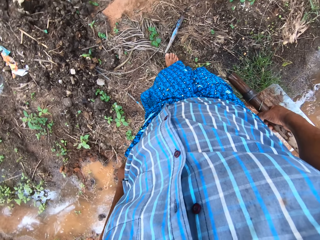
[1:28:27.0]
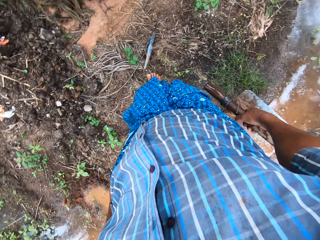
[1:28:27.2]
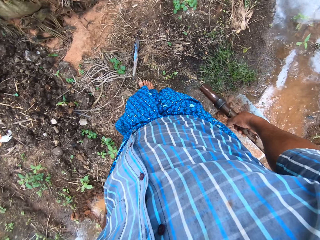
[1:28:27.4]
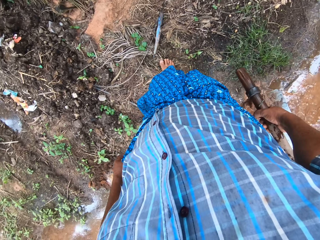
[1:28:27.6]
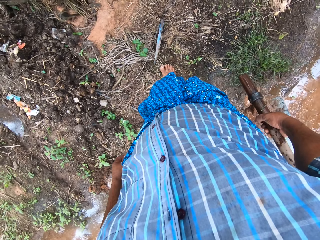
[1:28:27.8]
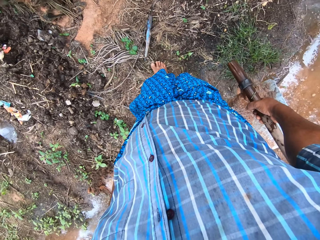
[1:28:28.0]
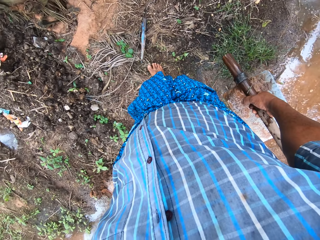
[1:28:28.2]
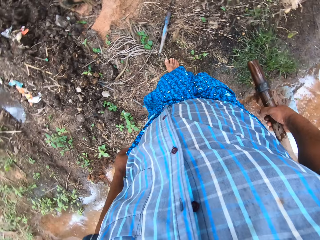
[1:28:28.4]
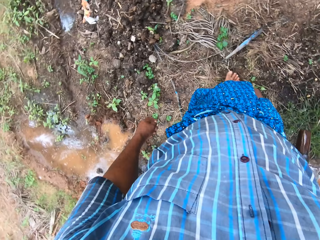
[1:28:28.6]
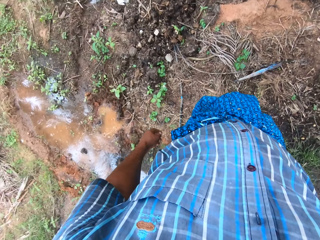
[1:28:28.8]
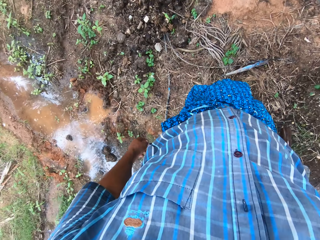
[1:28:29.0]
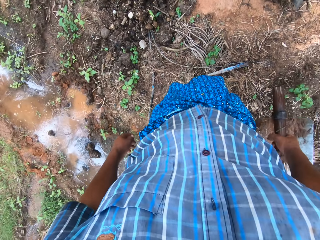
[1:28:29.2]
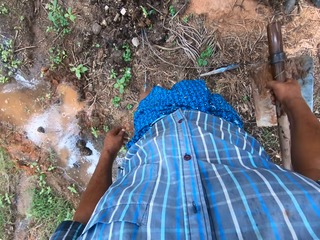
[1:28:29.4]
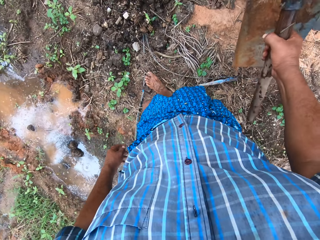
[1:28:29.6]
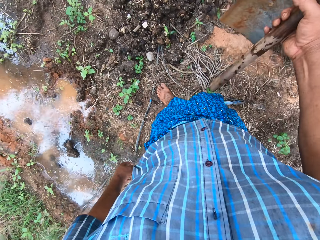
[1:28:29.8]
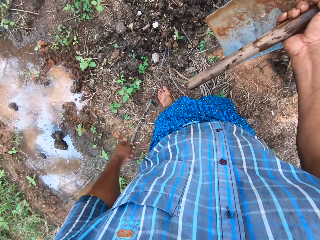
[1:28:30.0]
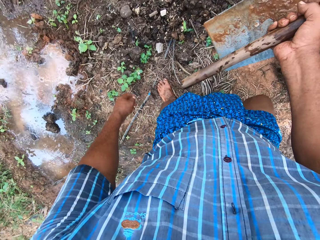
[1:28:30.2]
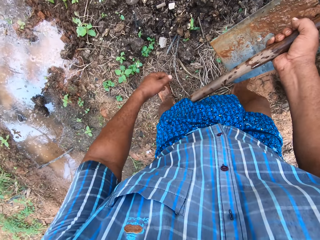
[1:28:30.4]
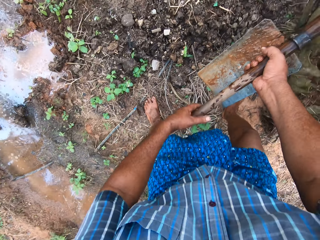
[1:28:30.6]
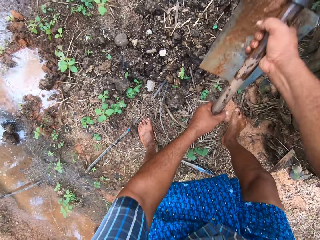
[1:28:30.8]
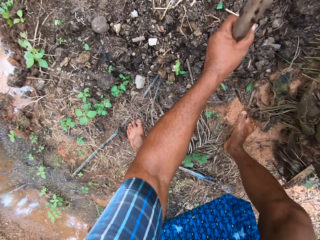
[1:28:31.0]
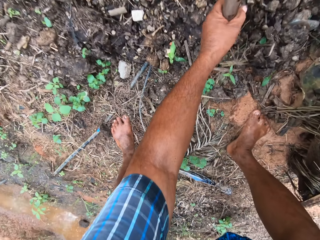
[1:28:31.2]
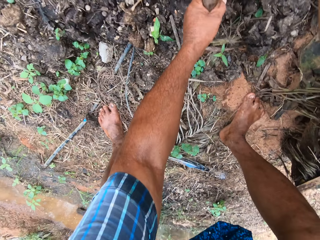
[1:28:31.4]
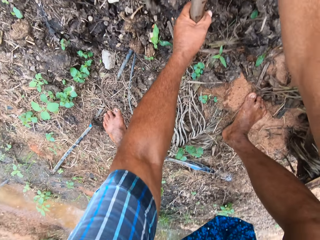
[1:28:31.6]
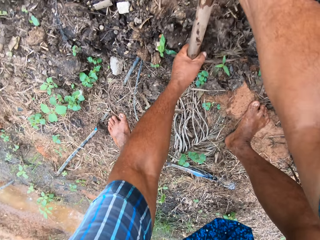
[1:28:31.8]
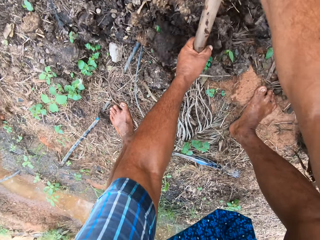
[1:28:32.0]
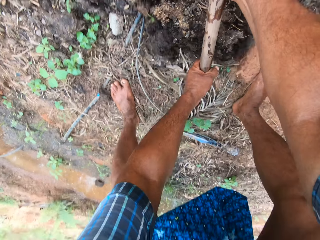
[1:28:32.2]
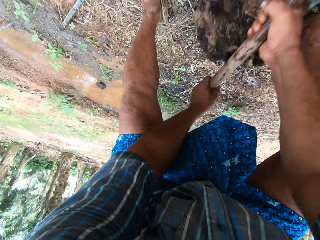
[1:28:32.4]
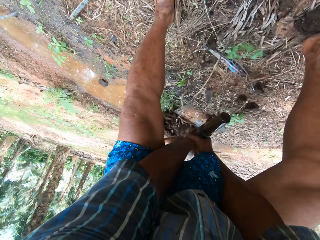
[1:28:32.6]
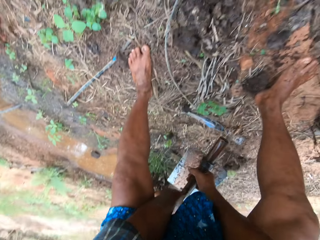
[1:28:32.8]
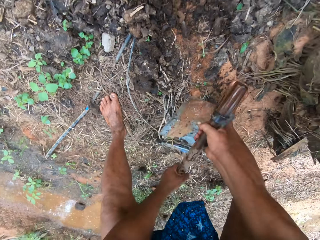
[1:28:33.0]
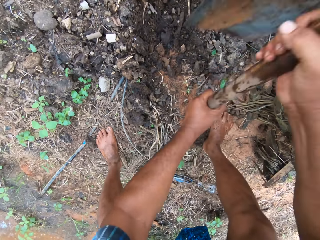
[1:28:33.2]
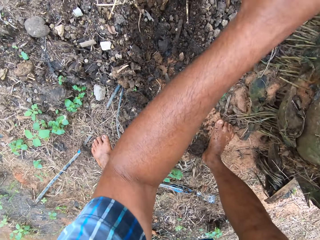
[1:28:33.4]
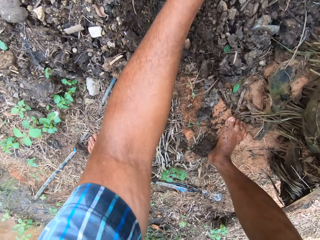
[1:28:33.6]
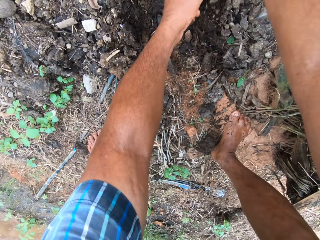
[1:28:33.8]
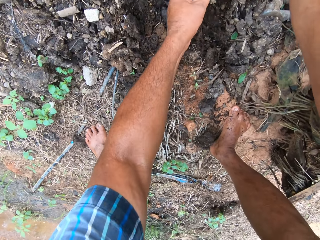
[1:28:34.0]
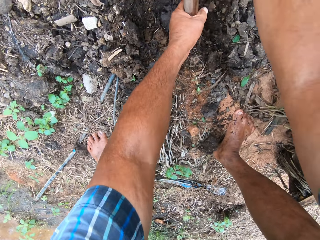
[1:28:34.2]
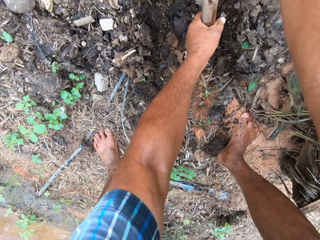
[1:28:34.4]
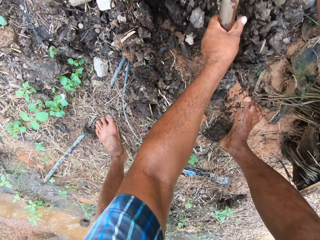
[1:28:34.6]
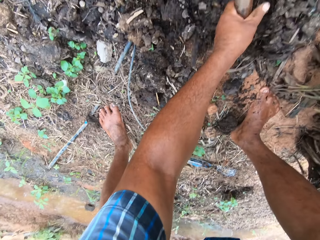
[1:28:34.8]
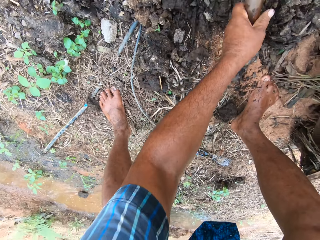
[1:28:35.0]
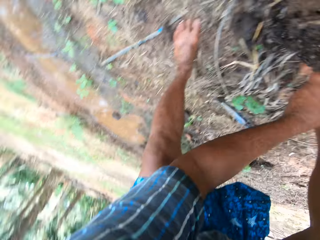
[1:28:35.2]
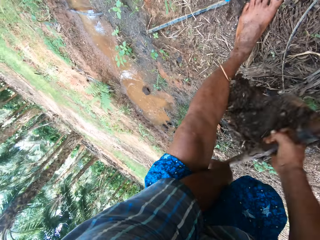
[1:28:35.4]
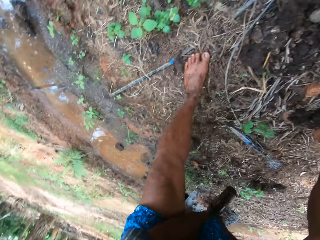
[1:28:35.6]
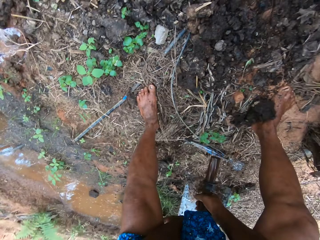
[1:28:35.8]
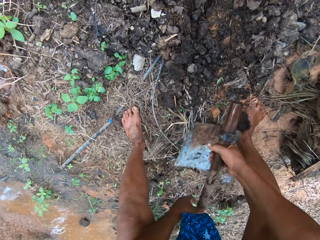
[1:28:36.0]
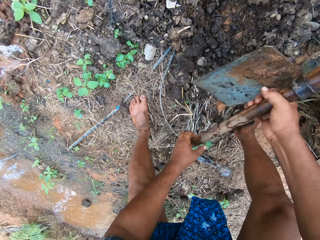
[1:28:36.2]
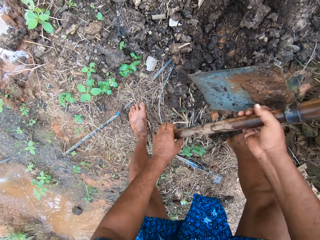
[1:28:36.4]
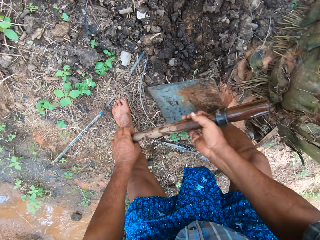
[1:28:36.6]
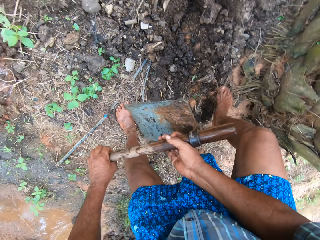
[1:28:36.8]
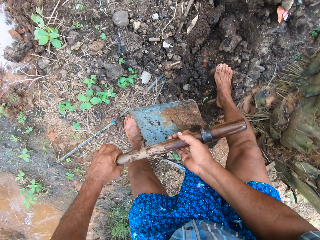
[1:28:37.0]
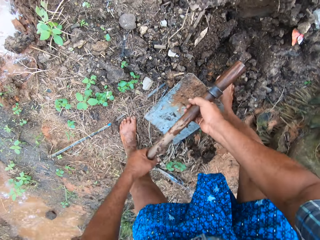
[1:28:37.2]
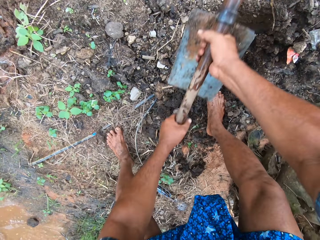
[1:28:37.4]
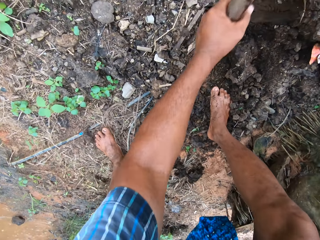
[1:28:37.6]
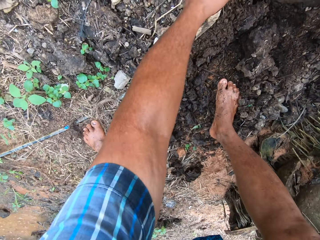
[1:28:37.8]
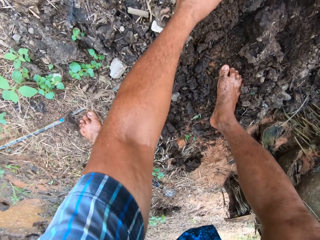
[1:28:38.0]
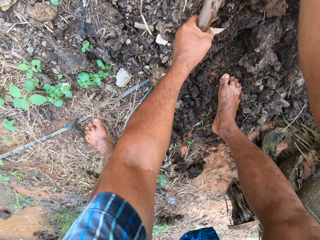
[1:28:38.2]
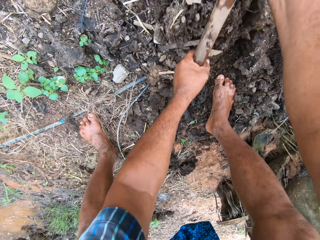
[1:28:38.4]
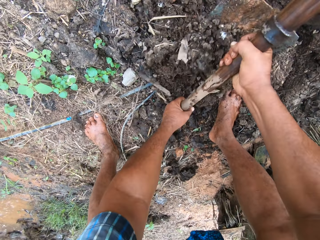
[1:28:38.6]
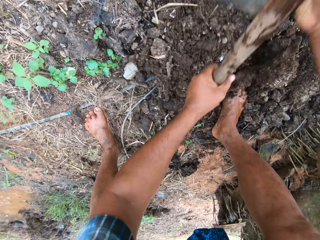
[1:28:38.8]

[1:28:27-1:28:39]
The camera wearer looks around the field work area. They hold the digging hoe with both hands. They pack sand to the field stream with the digging hoe. They dig a hole. They take a step forward on the sand. They dig the ground with the digging hoe.

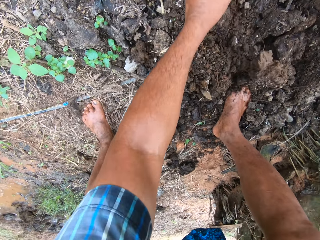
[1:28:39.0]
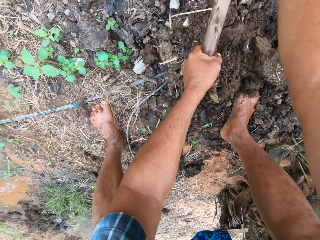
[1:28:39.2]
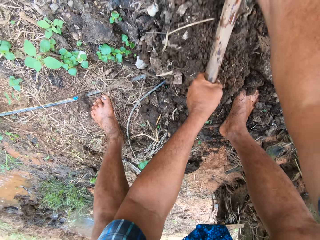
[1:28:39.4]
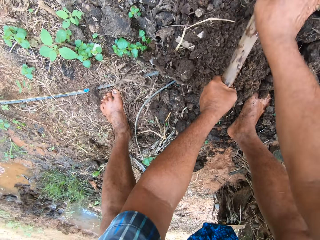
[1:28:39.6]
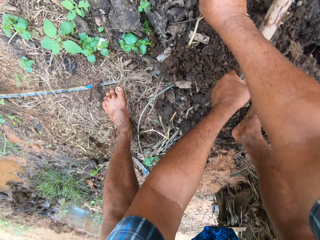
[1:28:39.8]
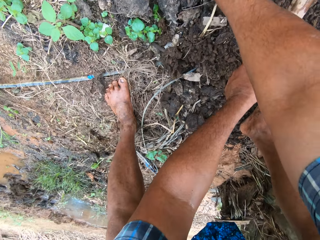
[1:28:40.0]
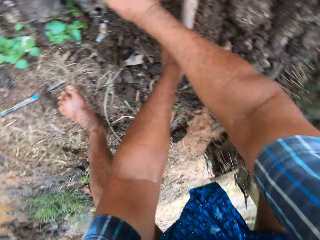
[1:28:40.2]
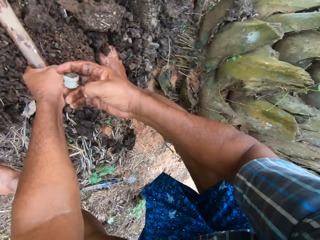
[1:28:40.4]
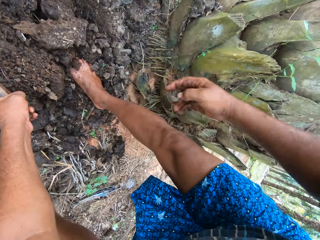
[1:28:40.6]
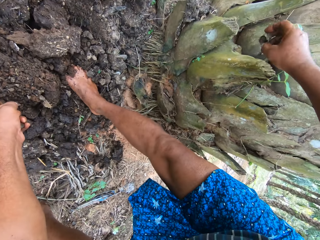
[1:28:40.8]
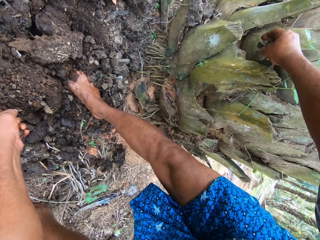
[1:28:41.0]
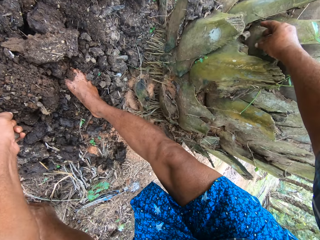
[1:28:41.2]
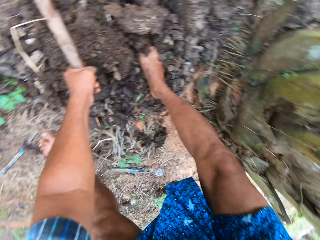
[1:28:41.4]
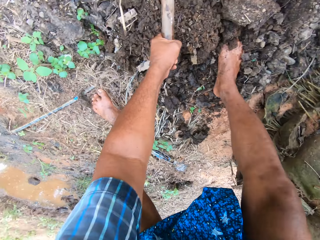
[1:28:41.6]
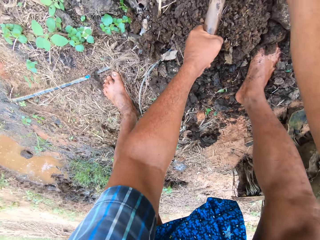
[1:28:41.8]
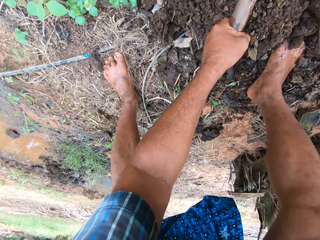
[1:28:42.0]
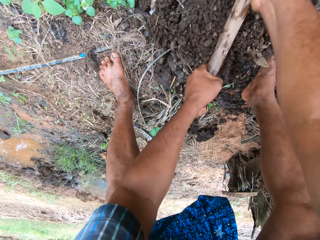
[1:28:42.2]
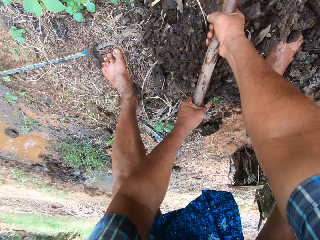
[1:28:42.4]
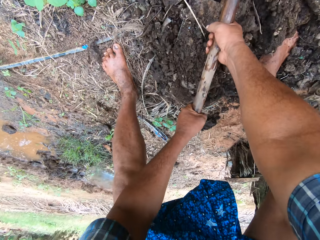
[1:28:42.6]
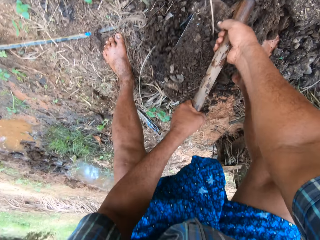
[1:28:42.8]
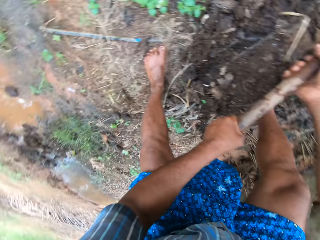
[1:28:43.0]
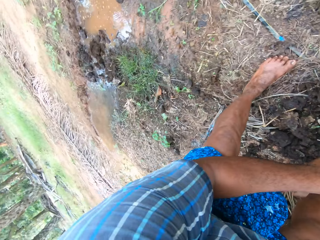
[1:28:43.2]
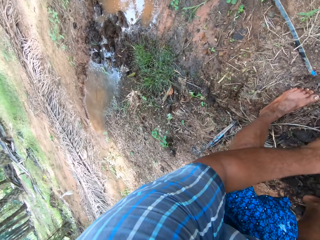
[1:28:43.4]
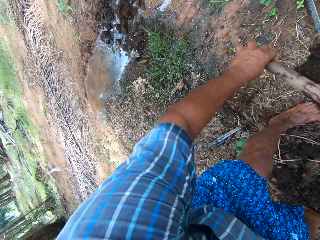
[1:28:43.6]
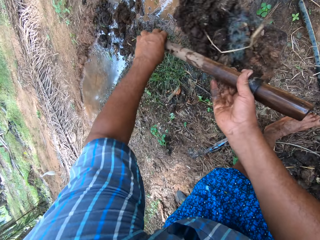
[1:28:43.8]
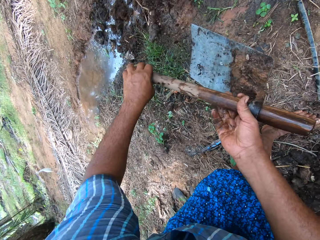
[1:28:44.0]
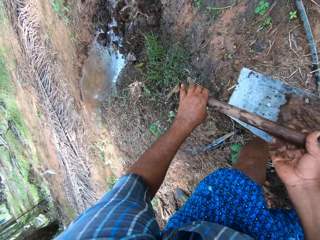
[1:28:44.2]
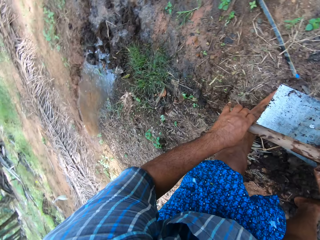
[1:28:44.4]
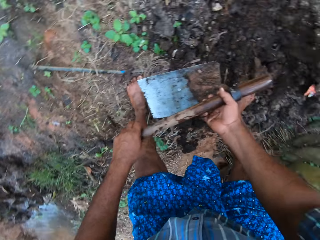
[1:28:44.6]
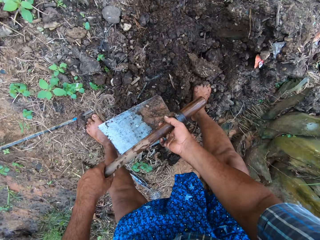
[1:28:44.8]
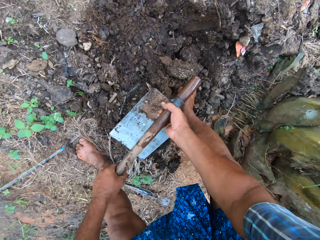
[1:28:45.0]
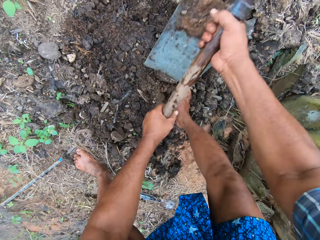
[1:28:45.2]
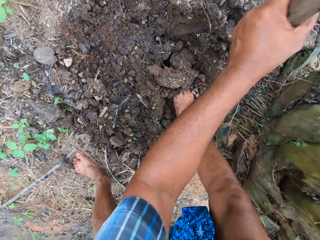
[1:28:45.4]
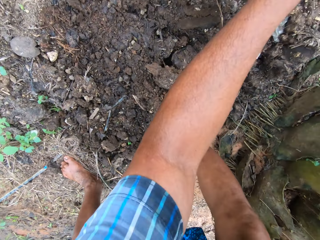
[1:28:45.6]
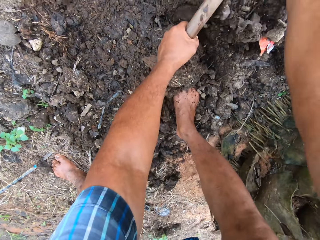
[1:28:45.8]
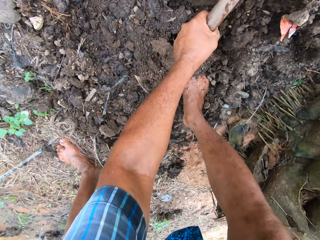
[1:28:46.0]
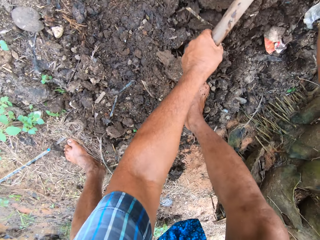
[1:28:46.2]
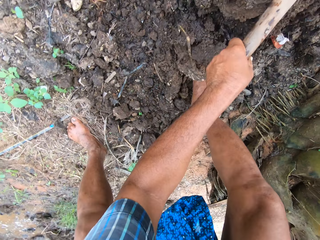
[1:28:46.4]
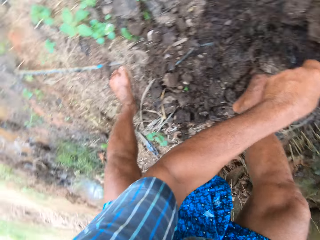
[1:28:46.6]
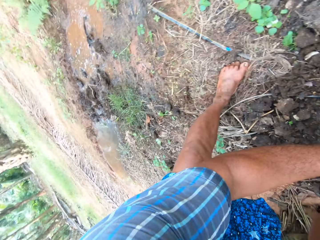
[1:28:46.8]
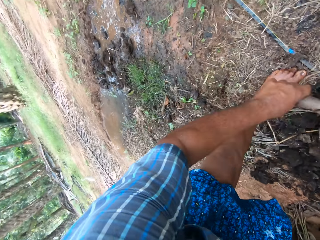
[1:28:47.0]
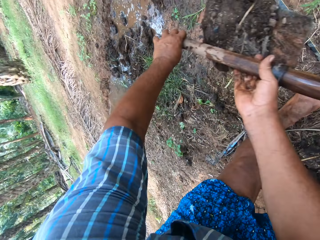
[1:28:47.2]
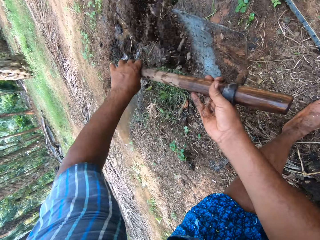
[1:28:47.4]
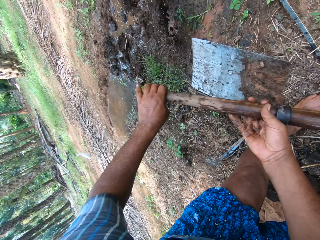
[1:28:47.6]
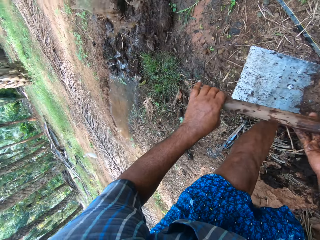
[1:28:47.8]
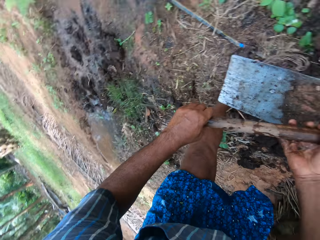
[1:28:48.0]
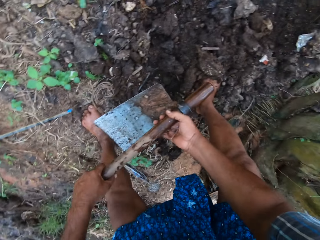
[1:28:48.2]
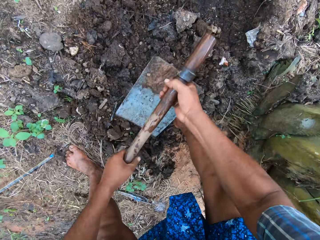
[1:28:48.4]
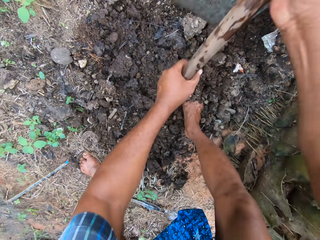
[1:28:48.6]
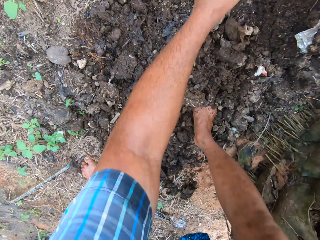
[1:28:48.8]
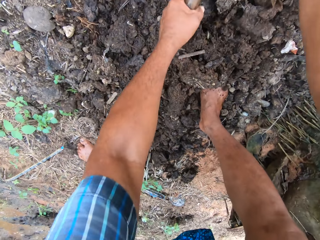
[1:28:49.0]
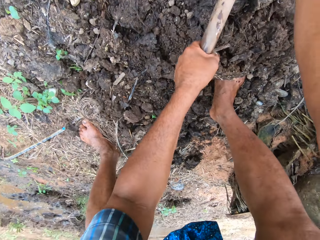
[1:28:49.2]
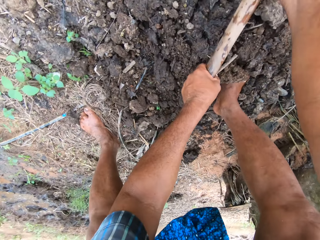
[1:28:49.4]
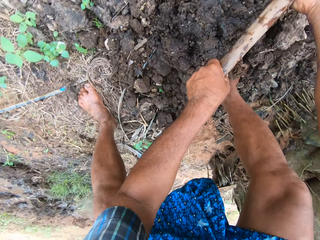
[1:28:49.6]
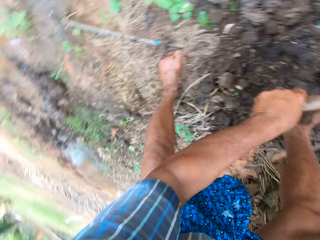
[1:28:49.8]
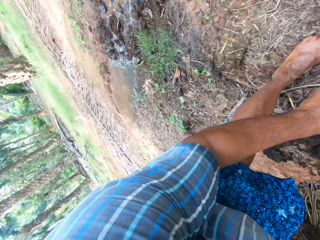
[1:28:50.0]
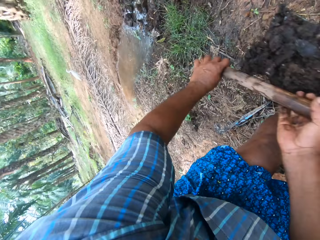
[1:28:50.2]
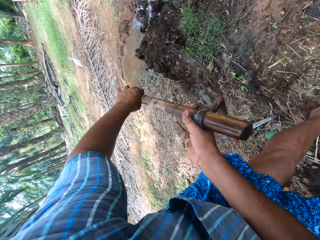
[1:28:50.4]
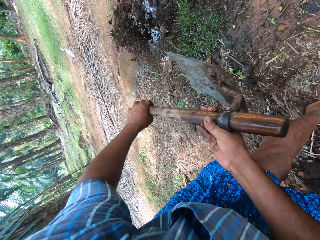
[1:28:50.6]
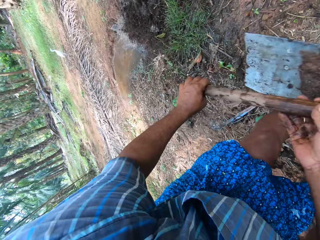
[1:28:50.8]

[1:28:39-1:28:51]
The camera wearer picks up a stone from the ground with the right hand. They drop the stone on a plant. They pack sand to the field stream with the digging hoe. They throw the soil with the hoe. They dig the hole. They throw the soil with the hoe. They pick up the soil with the hoe. They throw the soil with the hoe.
